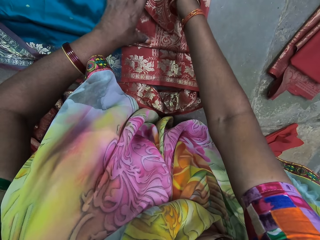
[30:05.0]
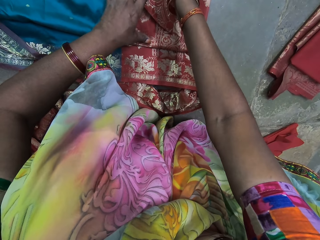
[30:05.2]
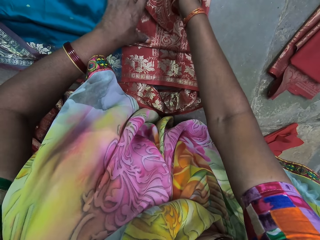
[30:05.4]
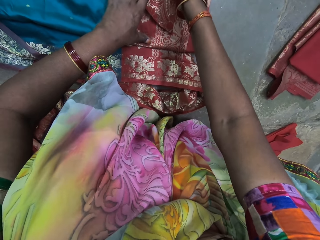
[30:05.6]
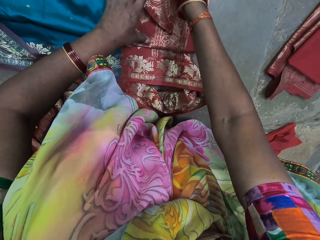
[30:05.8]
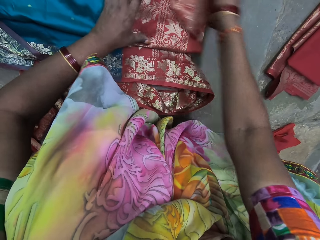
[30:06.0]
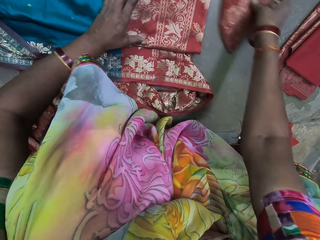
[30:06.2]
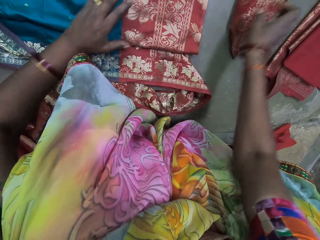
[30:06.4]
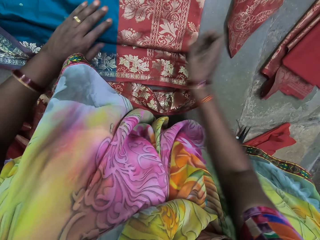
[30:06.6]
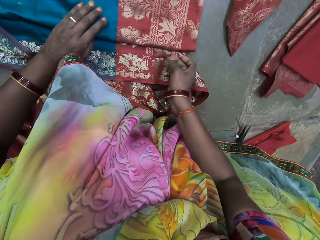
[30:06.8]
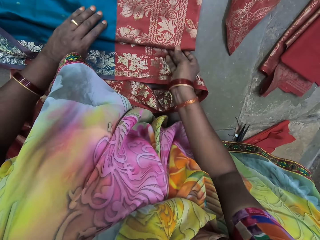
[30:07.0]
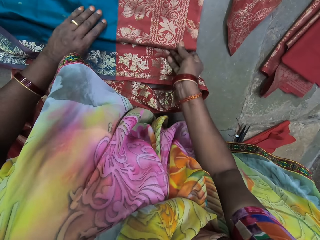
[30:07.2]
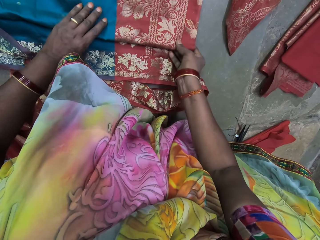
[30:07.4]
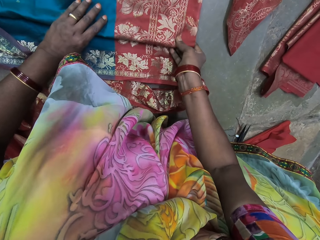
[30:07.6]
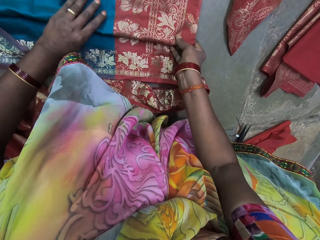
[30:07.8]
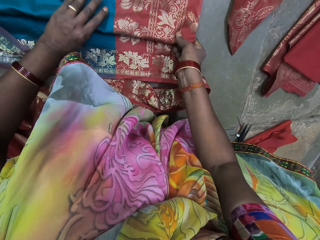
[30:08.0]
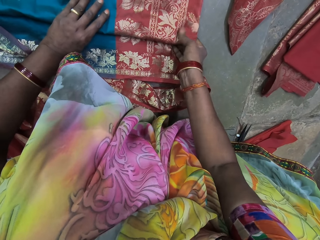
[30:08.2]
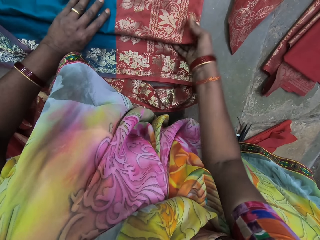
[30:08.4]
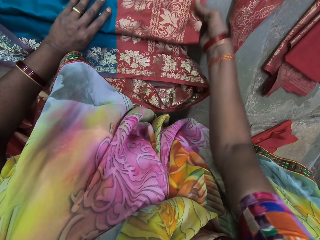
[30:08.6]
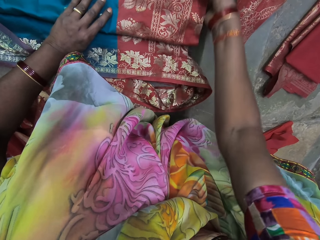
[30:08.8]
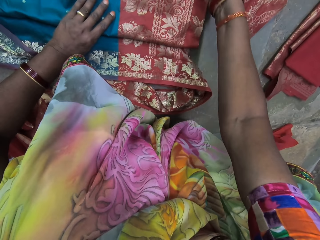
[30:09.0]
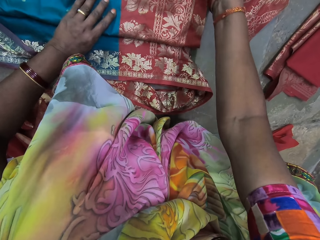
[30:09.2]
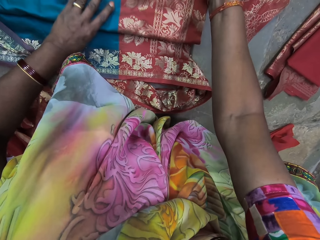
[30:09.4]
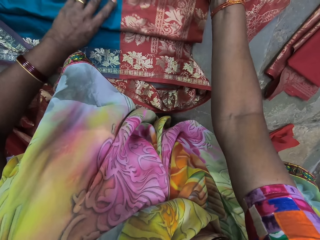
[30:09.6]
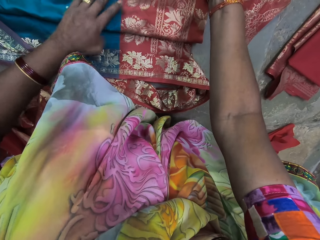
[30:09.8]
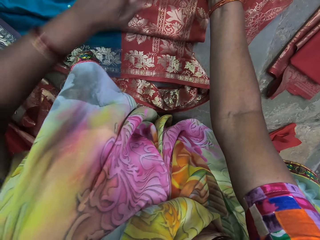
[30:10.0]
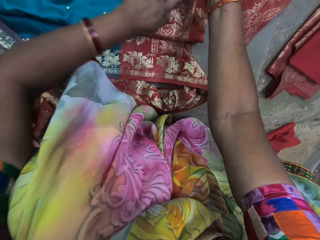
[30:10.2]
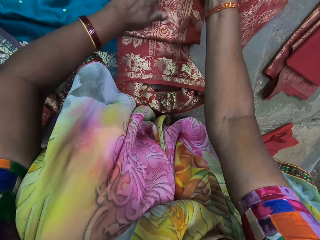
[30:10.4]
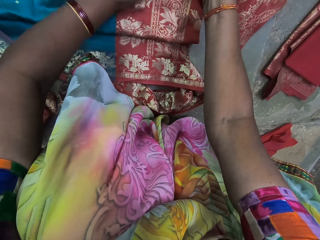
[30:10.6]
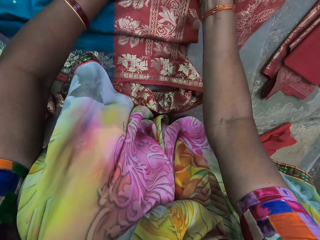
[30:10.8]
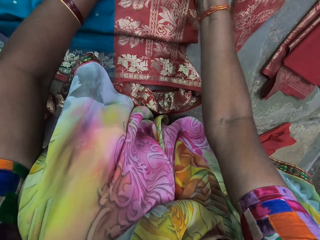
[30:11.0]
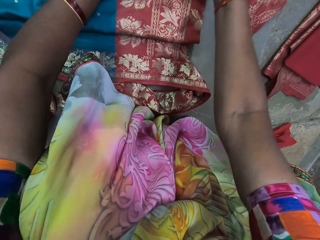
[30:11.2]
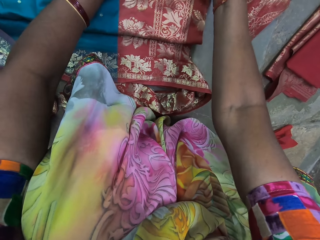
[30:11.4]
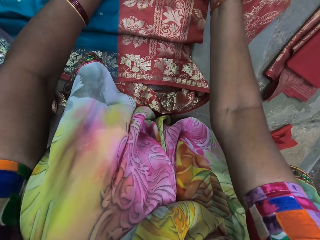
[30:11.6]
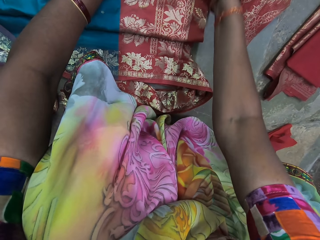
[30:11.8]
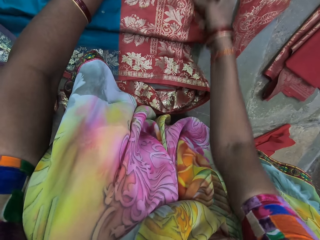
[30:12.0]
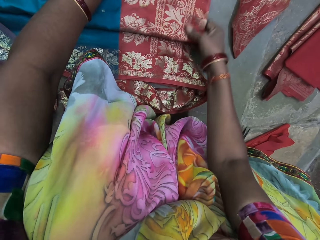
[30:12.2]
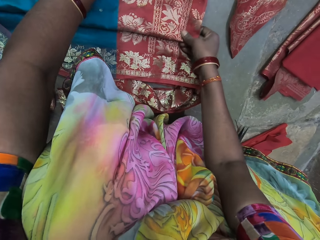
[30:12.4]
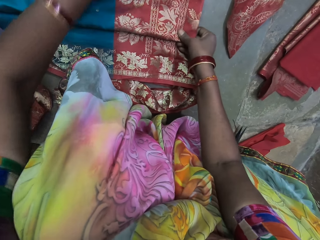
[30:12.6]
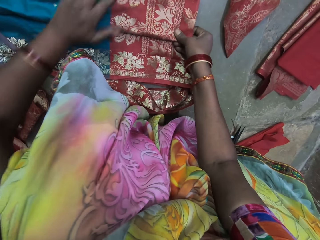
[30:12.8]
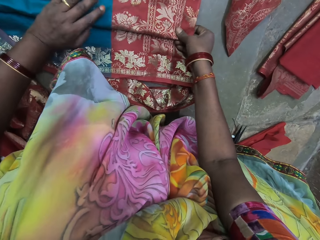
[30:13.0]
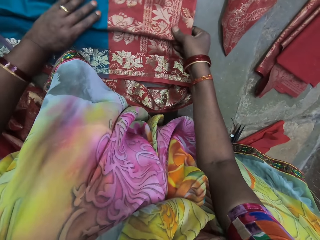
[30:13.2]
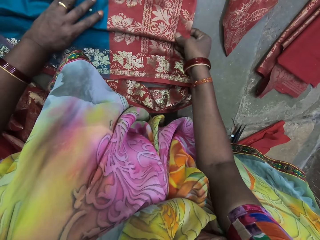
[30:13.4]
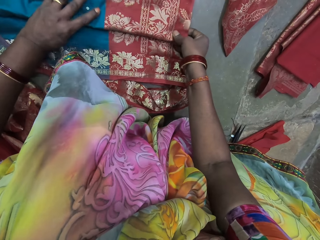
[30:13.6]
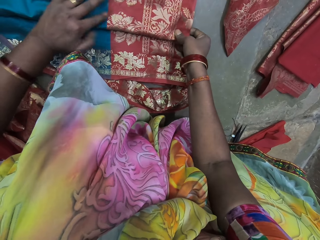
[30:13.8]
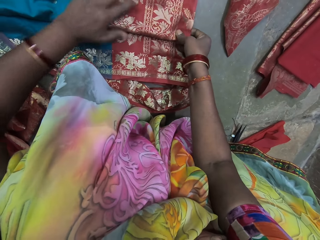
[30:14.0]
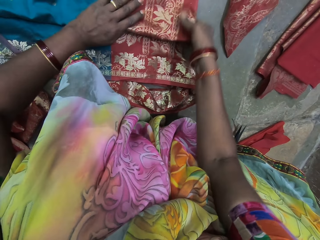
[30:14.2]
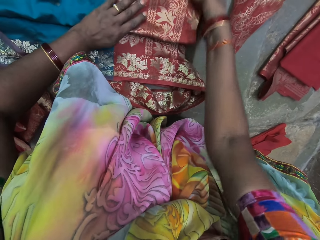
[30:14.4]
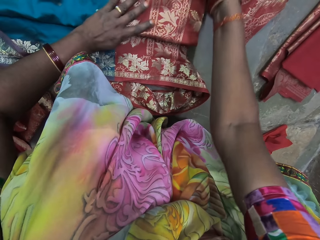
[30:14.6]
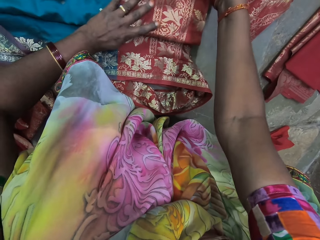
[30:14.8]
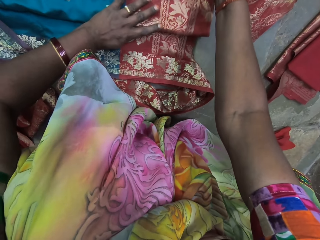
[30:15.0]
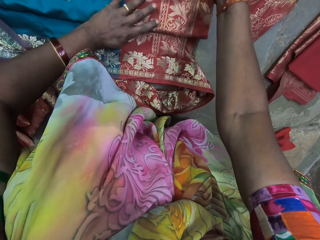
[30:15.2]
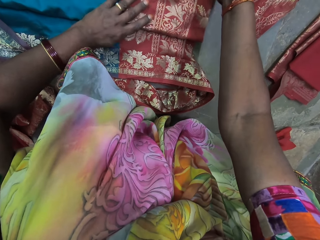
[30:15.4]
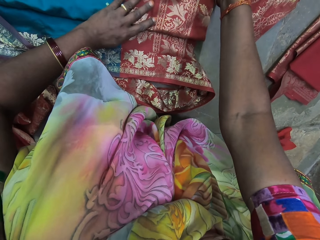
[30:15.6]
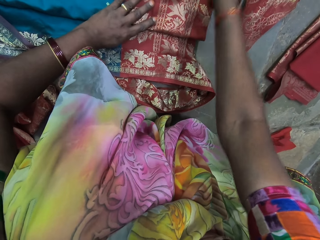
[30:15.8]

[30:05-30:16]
The camera wearer drops the cloth on the ground with her right hand. She moves the piece of cloth. She adjusts the cloth on the ground with her hands.

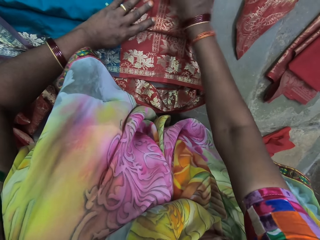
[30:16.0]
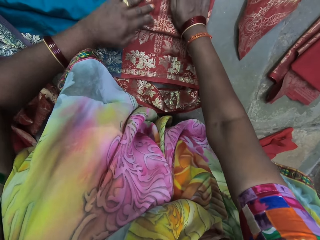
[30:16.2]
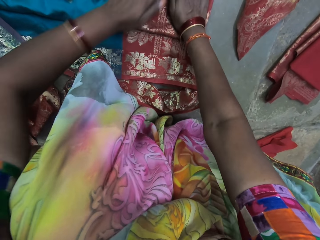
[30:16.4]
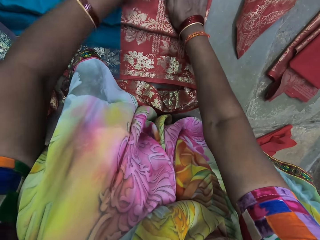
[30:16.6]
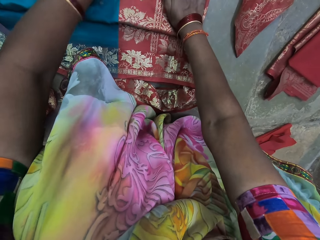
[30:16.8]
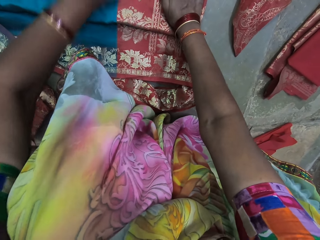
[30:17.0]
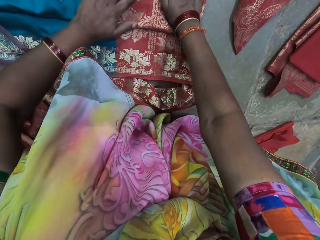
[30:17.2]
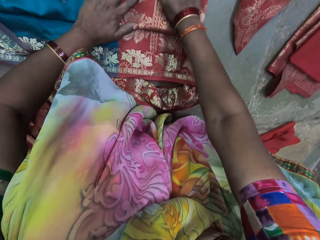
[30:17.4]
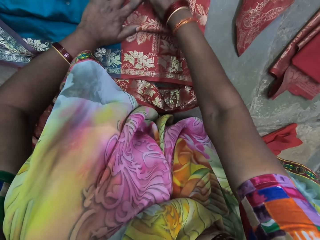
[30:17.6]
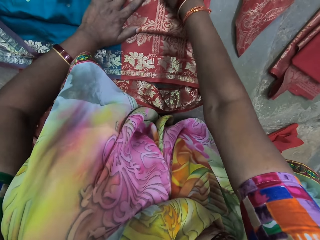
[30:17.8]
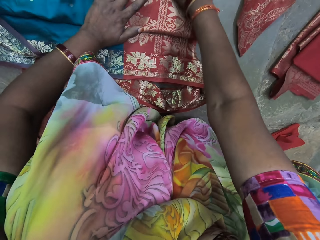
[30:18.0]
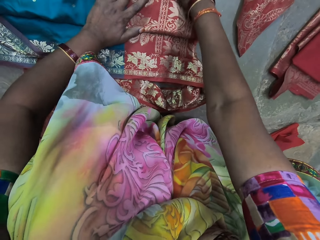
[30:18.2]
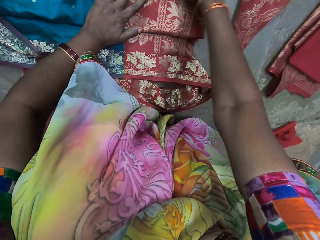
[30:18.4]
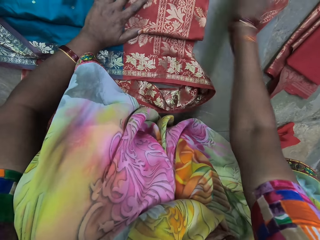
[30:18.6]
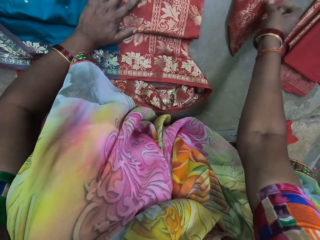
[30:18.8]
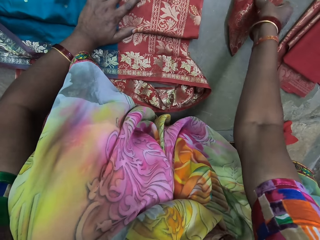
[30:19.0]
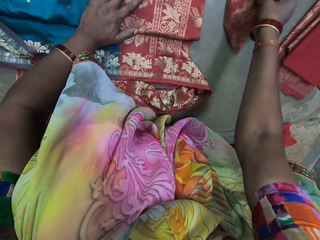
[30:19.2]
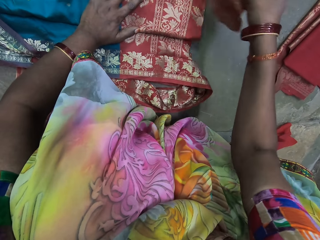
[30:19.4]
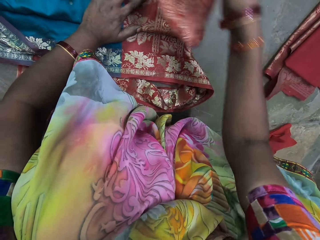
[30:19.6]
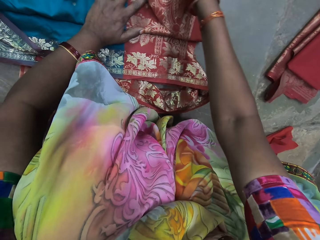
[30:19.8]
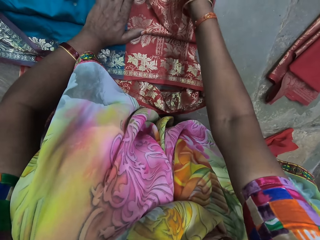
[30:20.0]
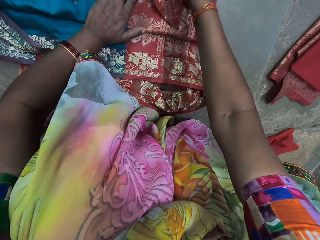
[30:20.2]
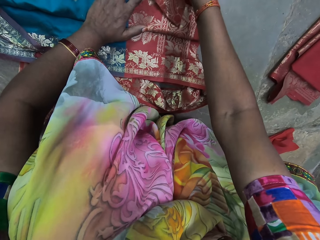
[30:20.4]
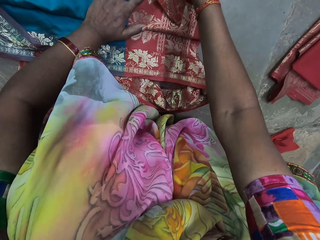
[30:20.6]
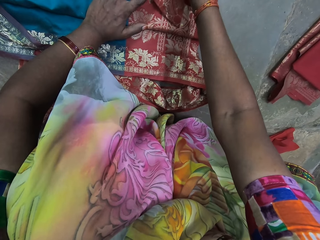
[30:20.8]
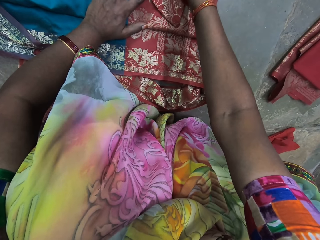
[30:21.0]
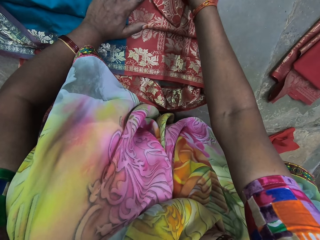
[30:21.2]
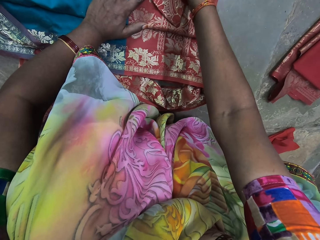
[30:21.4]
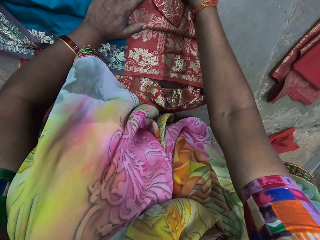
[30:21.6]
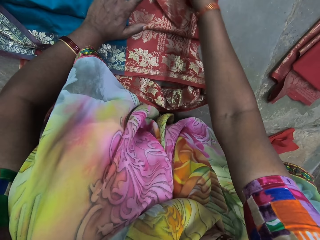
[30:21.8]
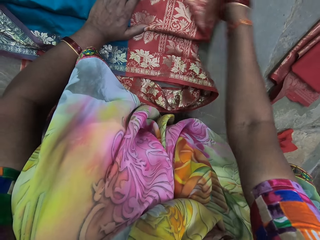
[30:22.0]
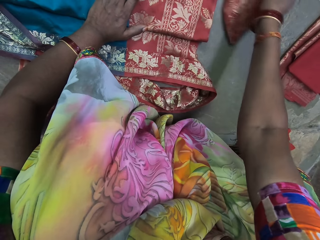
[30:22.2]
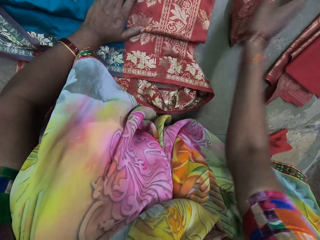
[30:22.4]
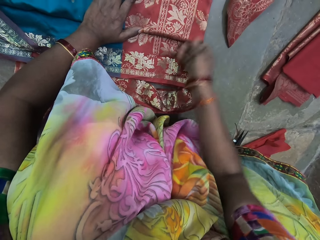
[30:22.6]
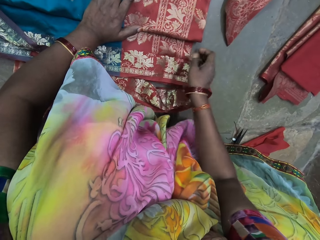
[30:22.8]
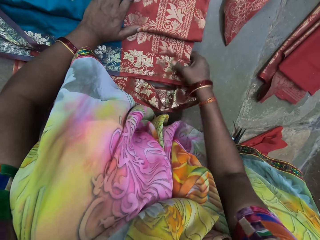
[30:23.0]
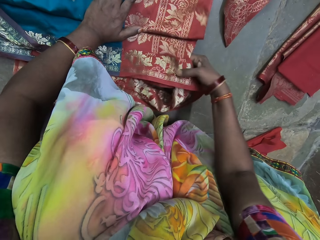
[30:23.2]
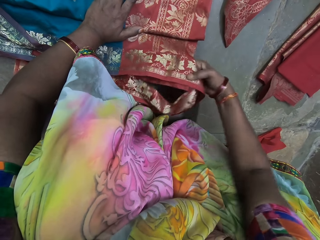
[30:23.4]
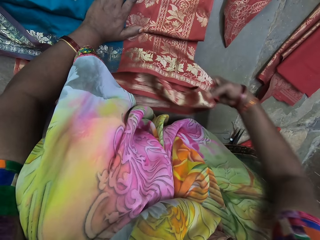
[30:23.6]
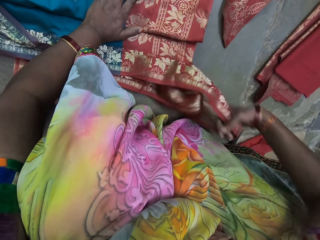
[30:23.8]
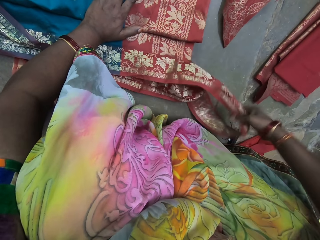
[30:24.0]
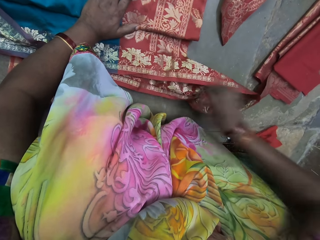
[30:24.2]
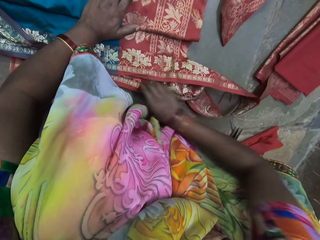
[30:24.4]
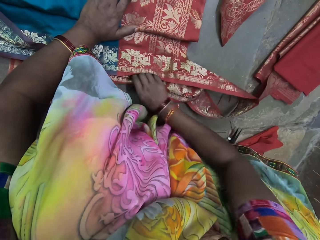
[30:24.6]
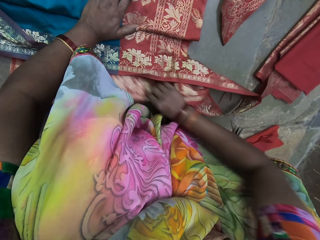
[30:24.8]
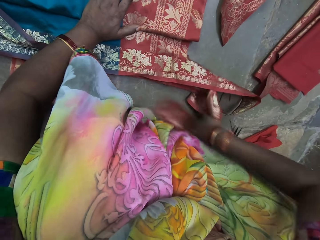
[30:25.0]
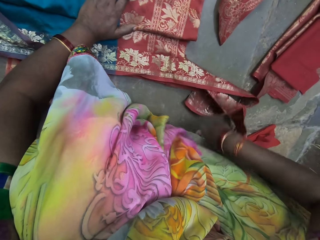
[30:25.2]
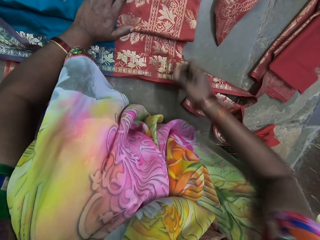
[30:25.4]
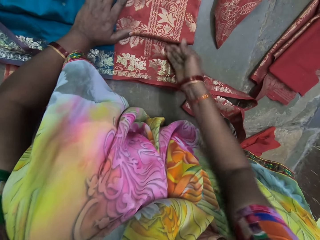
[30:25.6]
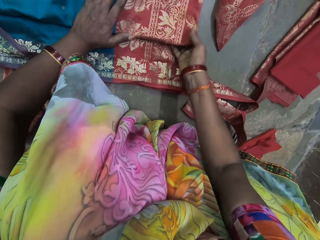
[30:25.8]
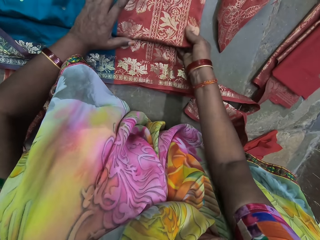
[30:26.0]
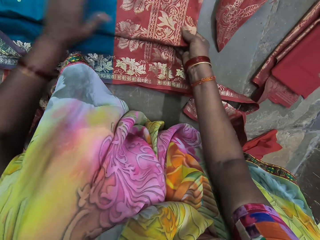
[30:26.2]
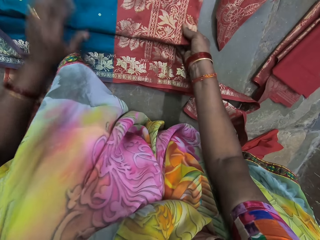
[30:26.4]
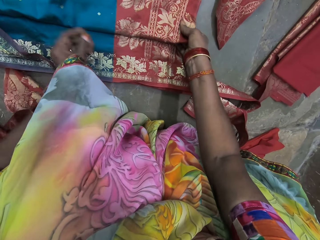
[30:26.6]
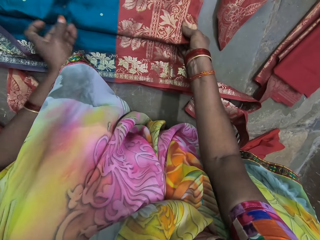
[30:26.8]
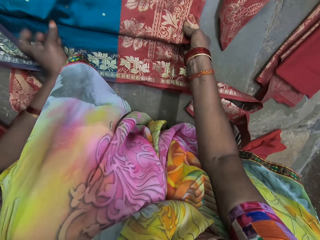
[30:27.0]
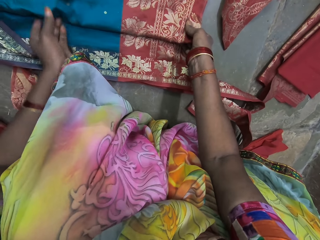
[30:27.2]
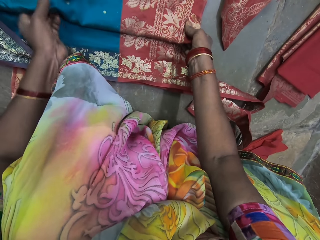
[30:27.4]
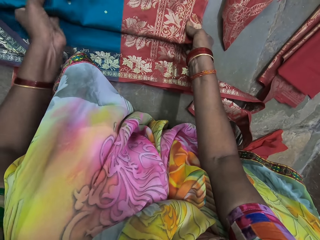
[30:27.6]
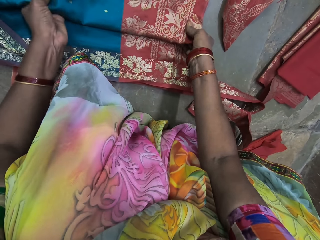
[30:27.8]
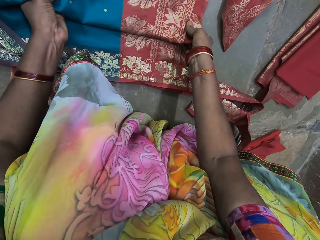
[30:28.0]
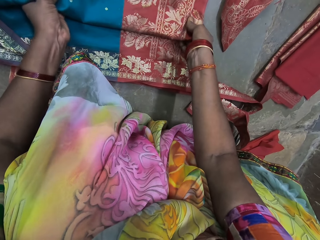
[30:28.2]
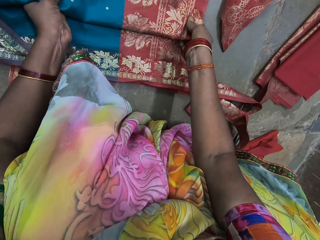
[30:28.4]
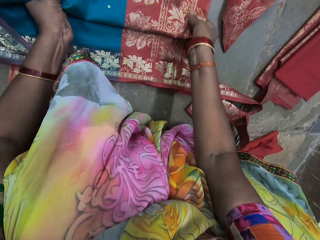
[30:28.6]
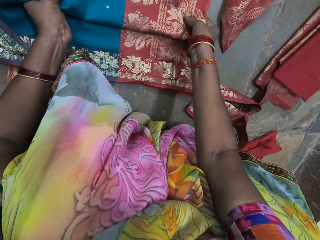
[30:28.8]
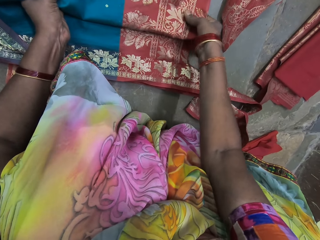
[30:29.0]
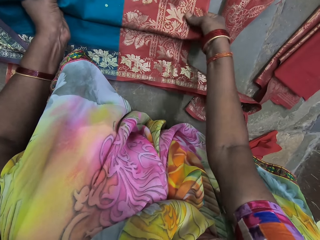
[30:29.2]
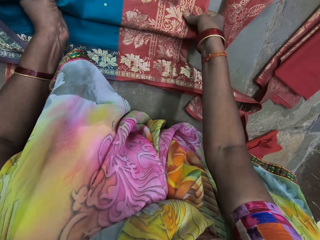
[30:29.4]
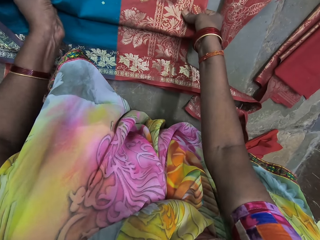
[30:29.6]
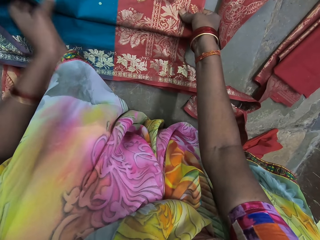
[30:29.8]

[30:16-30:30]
The camera wearer picks the cloth from the ground with her right hand. She drops the cloth on the cloth with her right hand. She matches the cloth. She moves the piece of cloth. She drops the cloth on the ground with her right hand. She adjusts the cloth on the ground with her hands.
